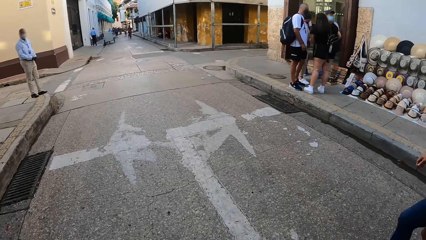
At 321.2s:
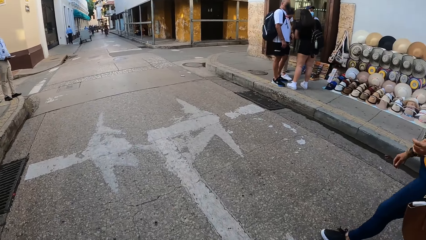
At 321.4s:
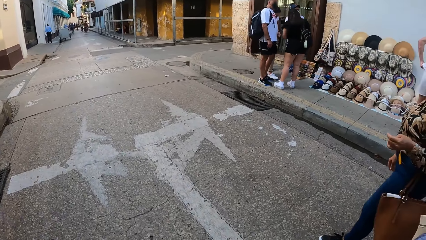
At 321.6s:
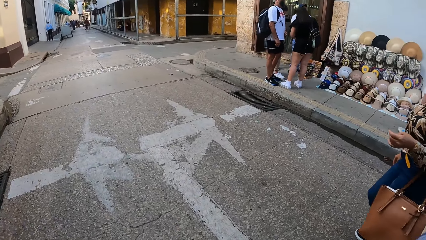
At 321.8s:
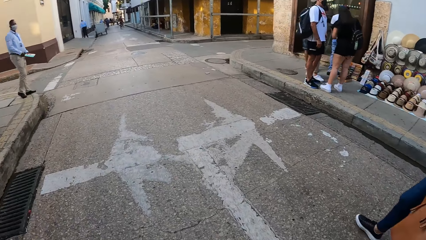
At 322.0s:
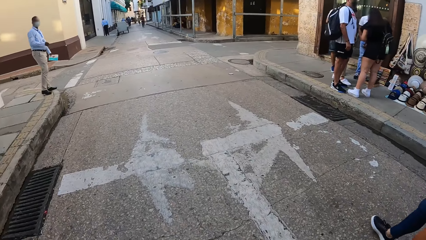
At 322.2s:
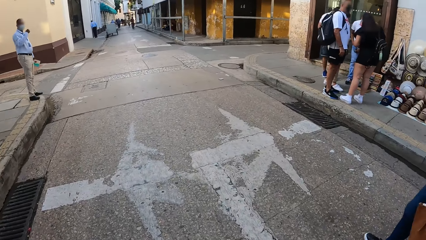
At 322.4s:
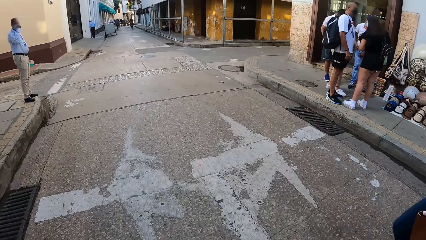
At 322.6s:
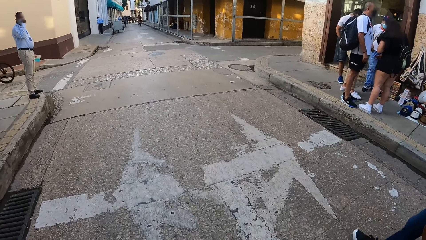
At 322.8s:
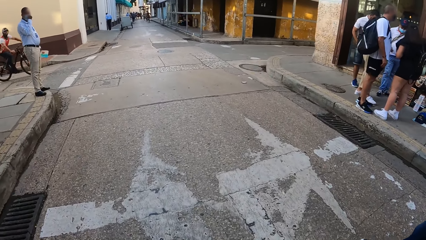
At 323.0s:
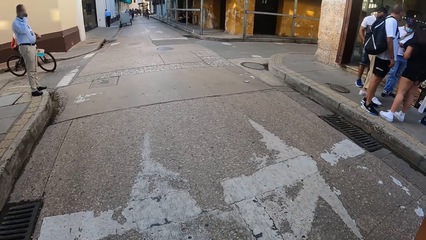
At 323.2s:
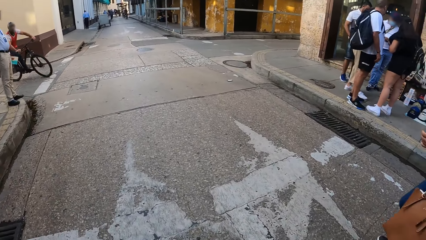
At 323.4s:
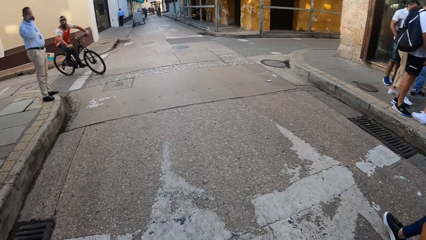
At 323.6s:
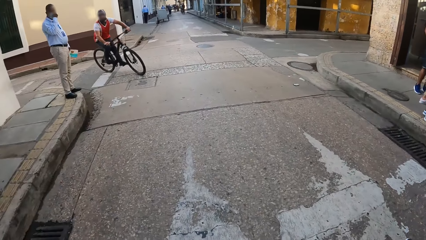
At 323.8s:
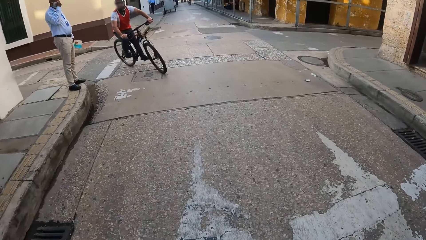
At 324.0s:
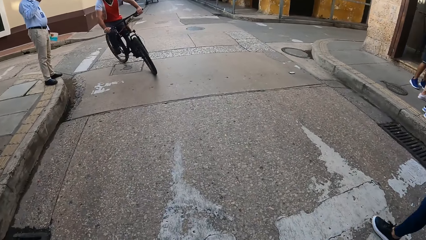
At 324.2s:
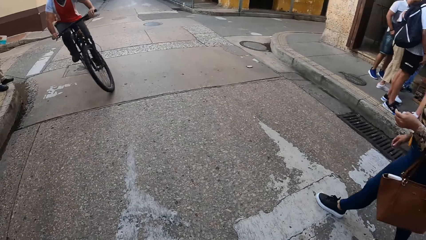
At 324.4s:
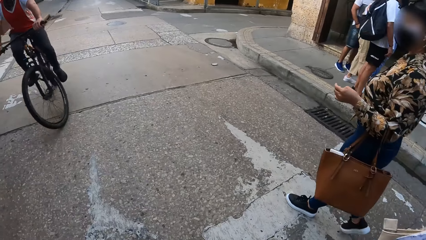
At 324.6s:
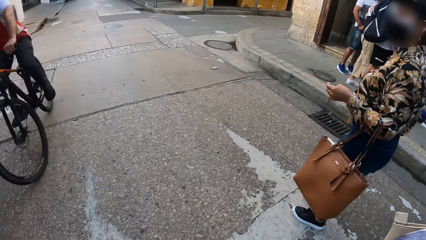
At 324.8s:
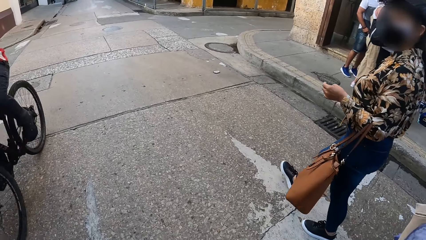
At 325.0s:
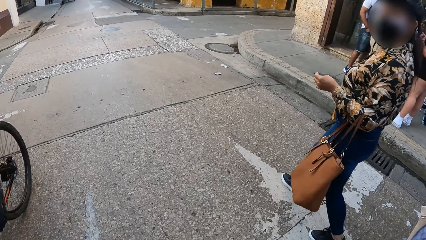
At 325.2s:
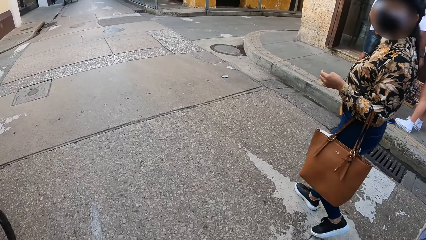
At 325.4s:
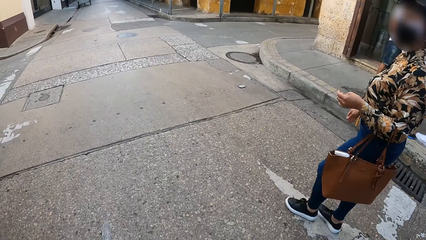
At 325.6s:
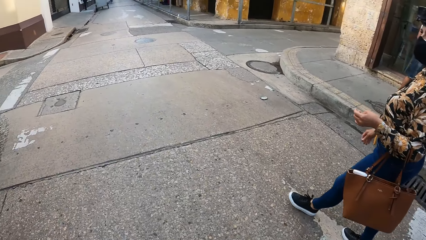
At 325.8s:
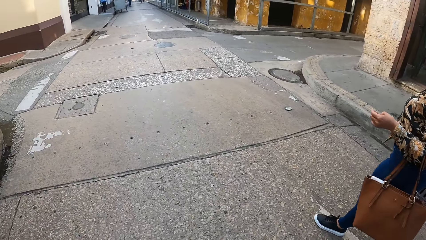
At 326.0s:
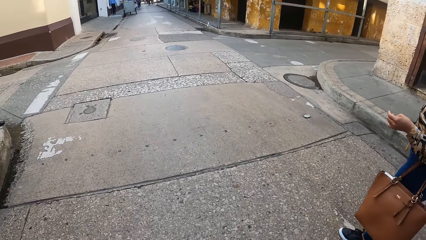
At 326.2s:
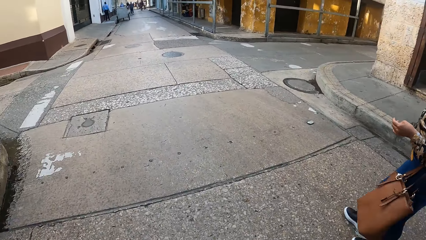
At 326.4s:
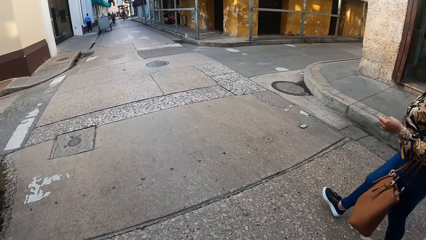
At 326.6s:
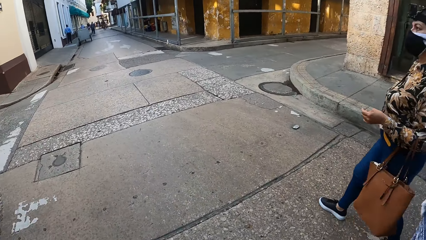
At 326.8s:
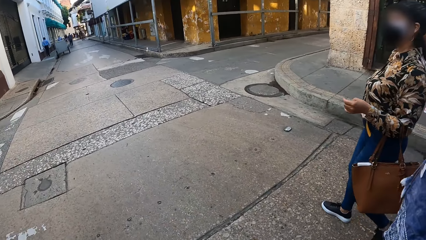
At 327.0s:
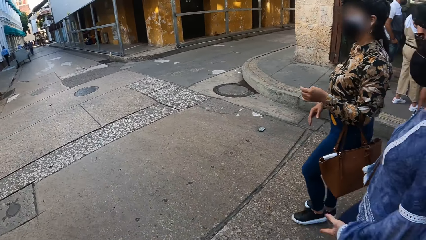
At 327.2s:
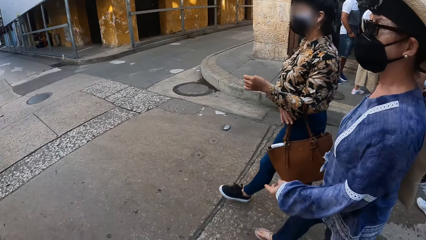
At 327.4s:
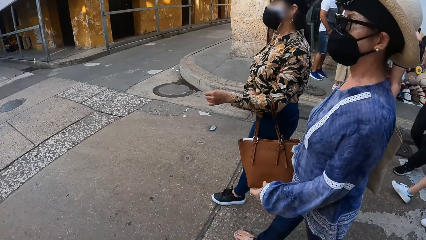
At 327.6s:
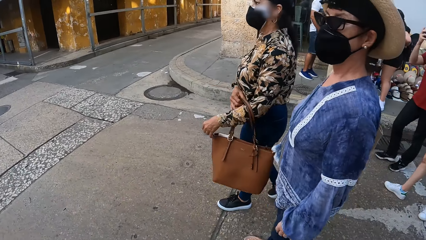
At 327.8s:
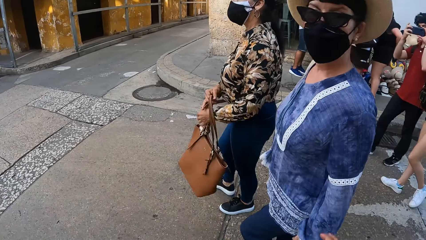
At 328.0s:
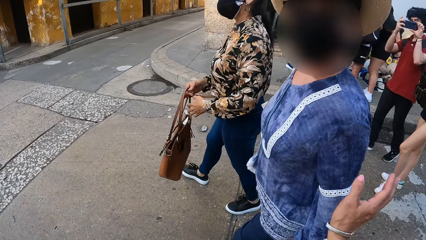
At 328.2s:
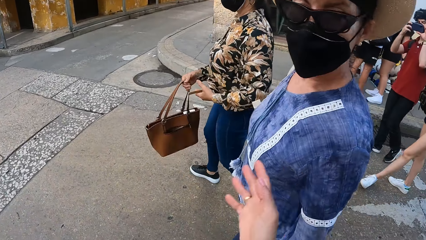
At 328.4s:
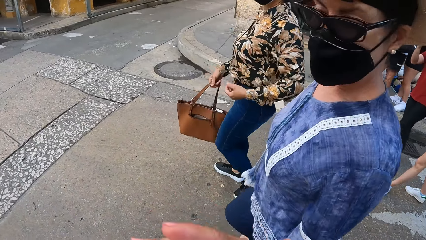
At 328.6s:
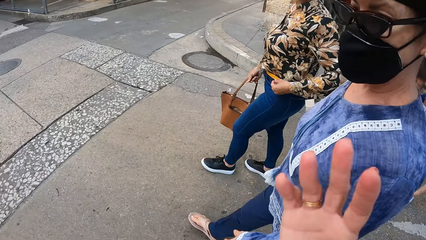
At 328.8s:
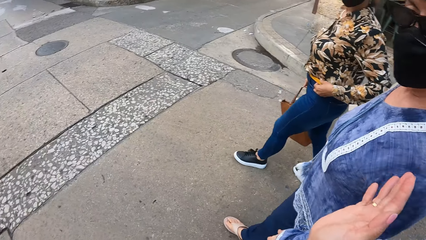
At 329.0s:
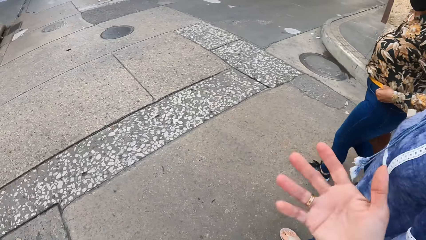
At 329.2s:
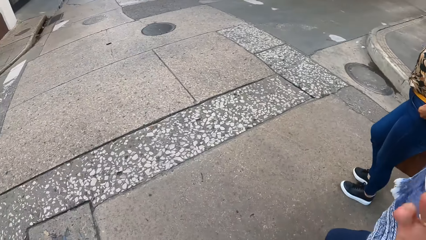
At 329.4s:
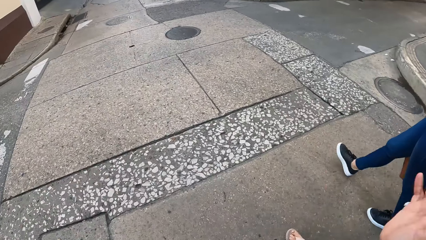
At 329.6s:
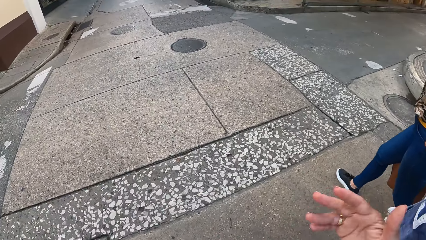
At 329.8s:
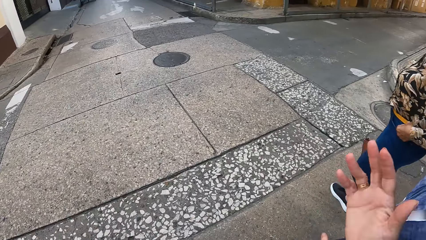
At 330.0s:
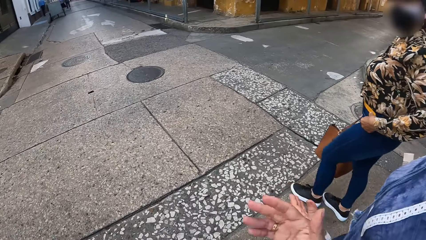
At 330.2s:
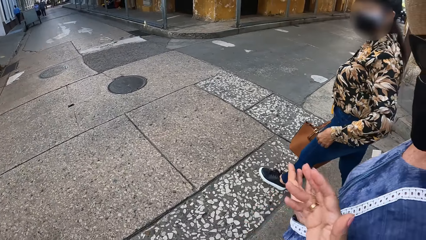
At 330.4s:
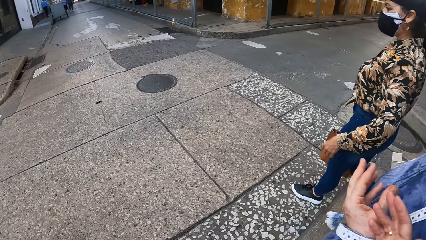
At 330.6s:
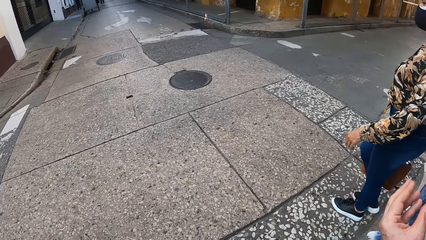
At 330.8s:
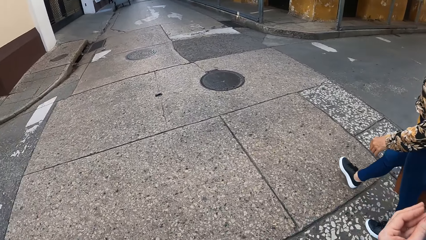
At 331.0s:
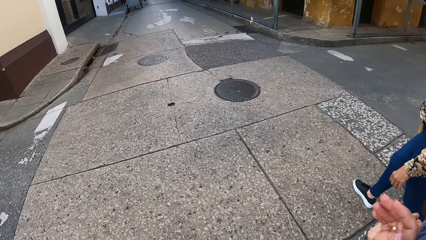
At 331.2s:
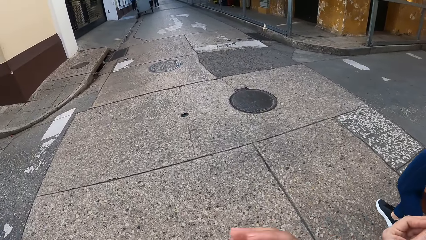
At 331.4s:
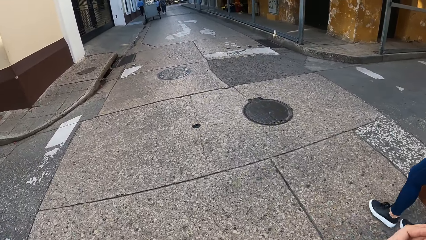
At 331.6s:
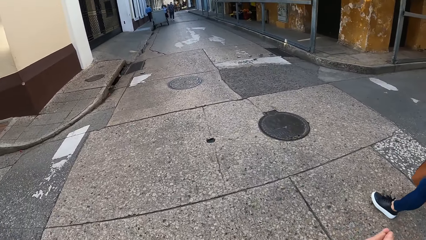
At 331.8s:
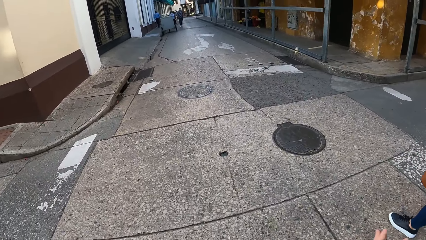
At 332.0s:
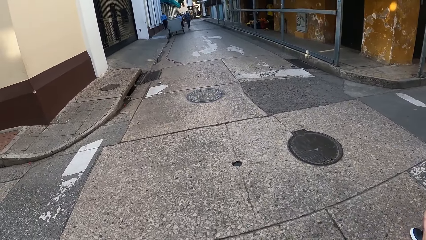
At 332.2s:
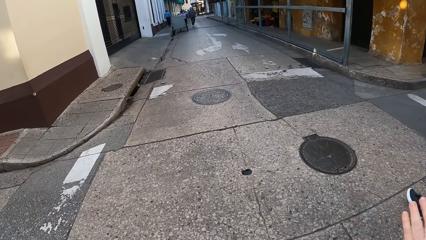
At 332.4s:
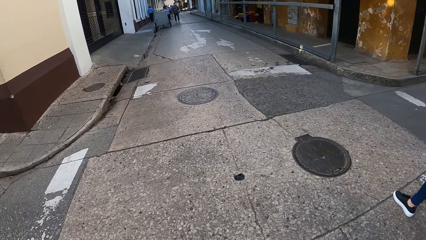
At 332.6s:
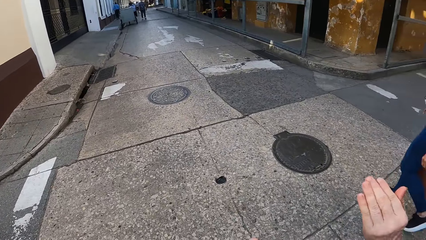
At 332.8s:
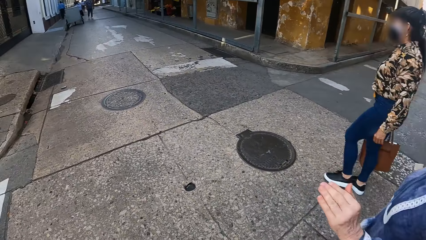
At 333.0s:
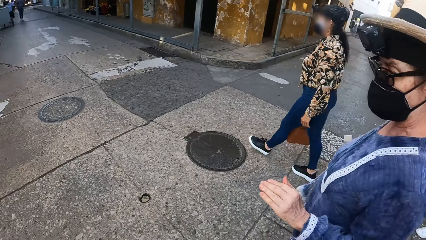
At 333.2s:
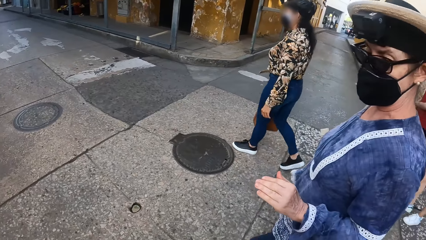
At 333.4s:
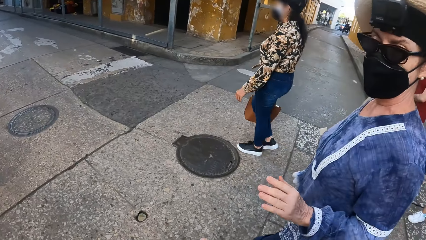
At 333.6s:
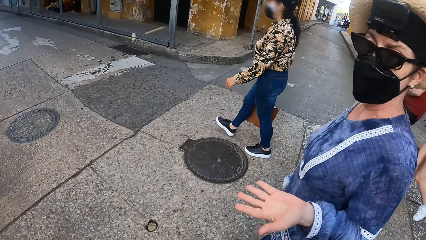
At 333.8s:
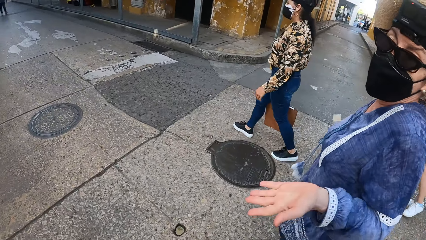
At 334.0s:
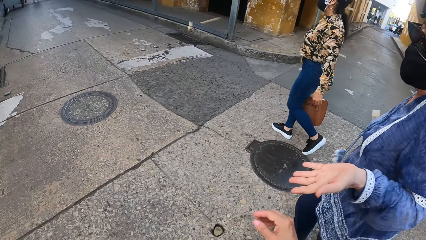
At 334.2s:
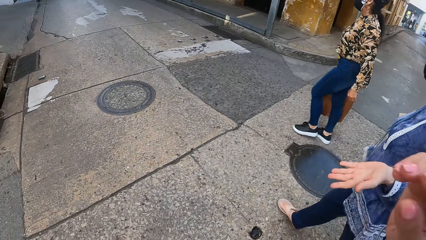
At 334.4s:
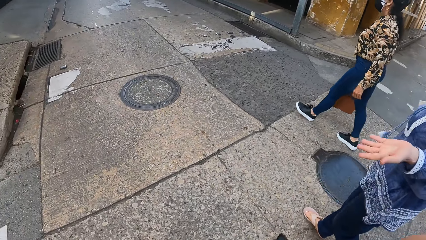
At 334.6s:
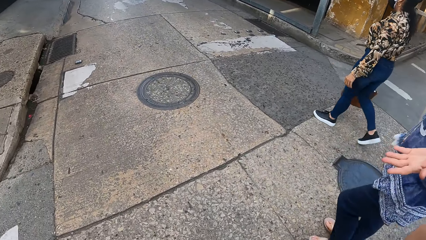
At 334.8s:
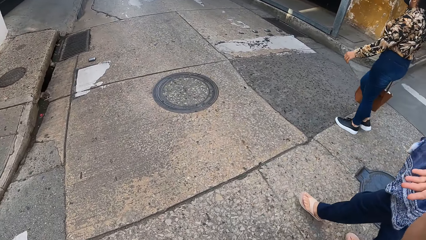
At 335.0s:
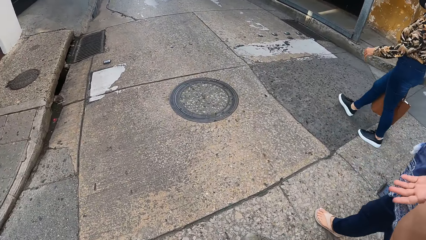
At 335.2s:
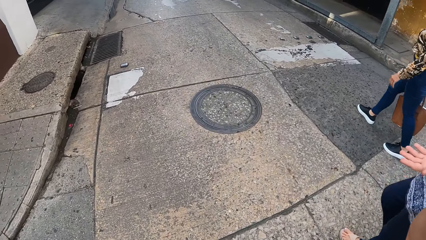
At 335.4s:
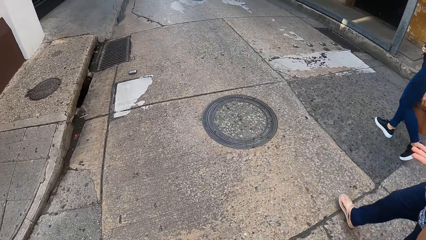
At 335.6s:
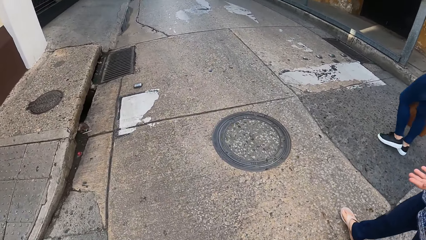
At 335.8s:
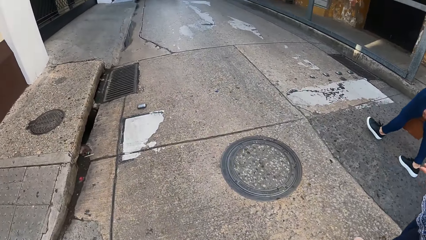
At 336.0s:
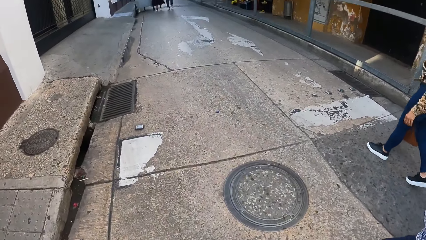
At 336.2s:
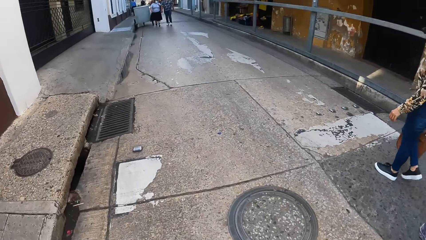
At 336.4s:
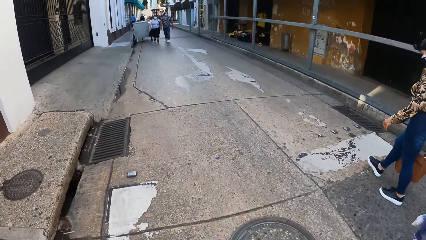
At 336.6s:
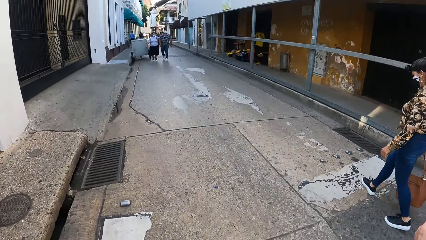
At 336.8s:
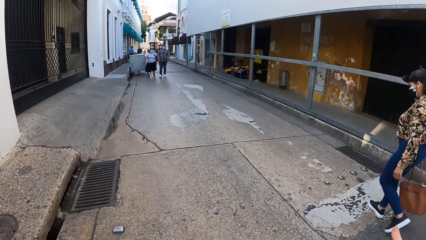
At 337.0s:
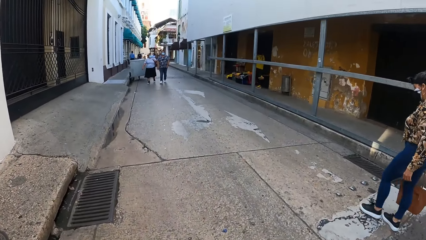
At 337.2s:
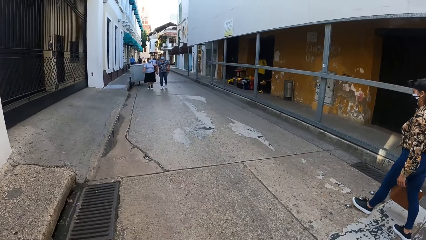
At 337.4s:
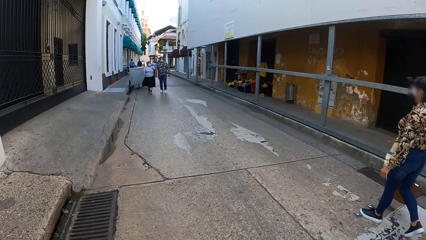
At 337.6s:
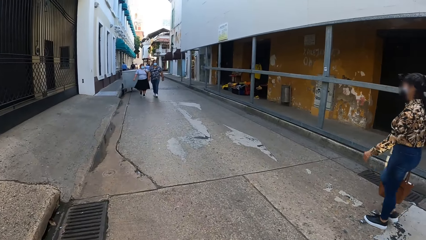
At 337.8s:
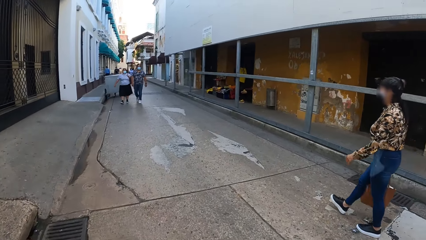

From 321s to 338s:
The camera wearer walks on the road. A man cycles past the camera wearer. Another man takes a photo with his phone. The camera wearer makes gestures by hand. A lady adjusts her belt. Another lady makes gestures by hand and interacts with the camera wearer.
